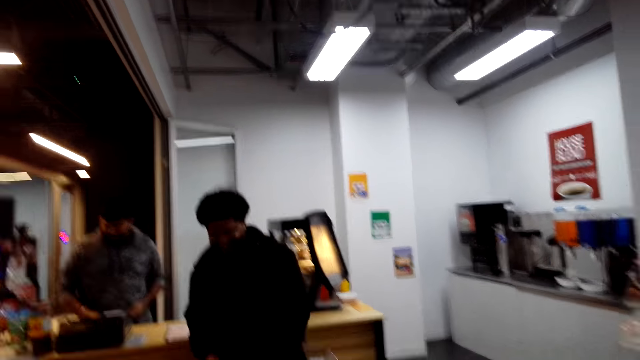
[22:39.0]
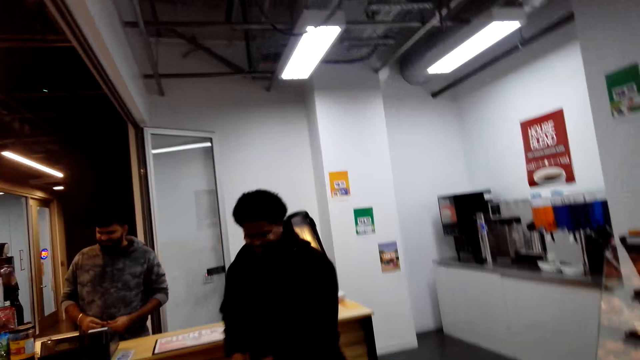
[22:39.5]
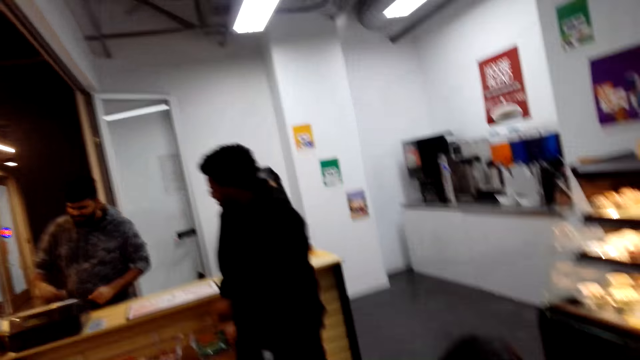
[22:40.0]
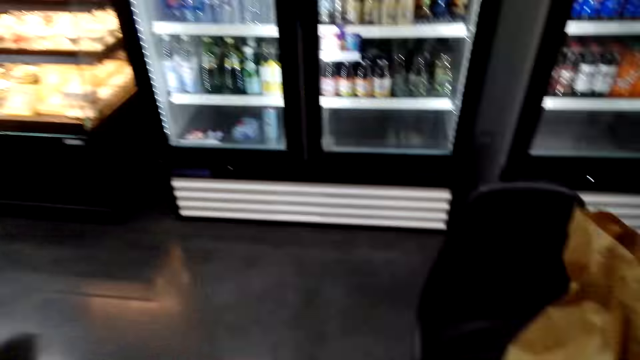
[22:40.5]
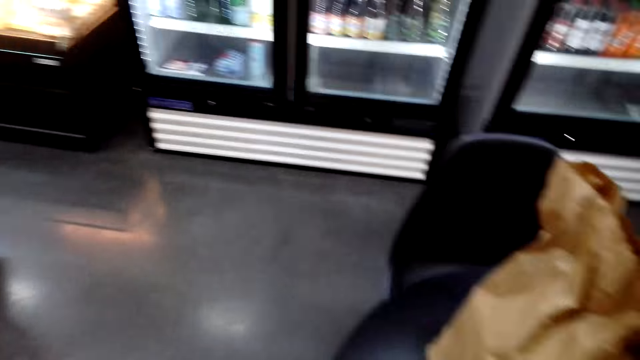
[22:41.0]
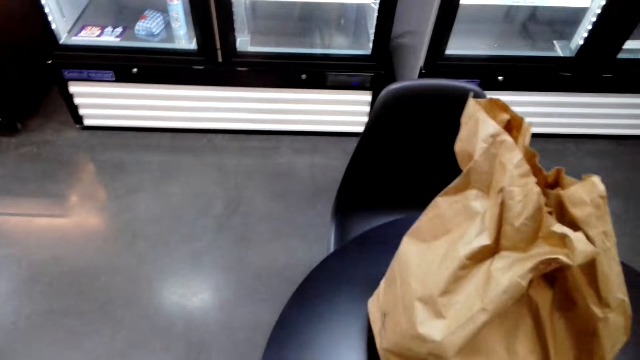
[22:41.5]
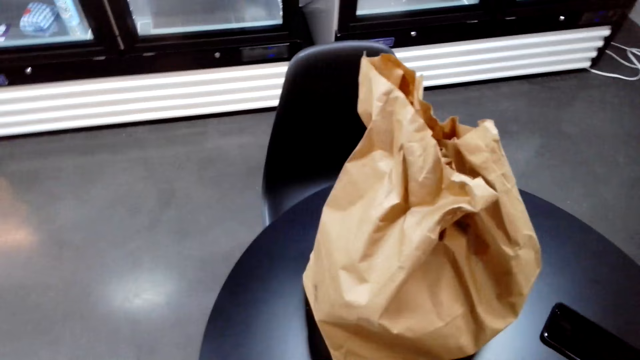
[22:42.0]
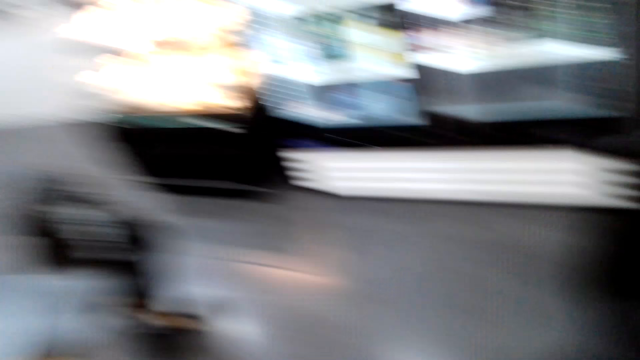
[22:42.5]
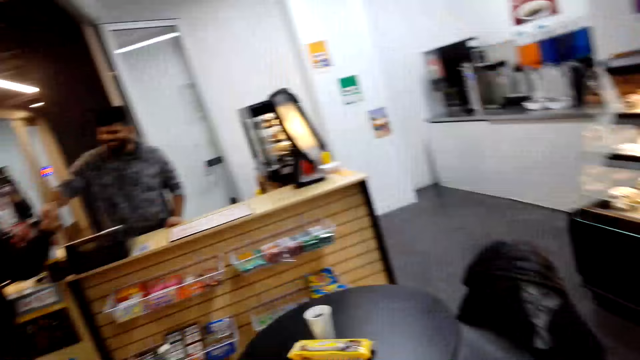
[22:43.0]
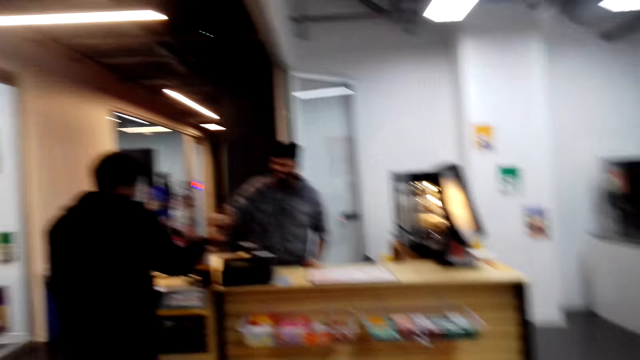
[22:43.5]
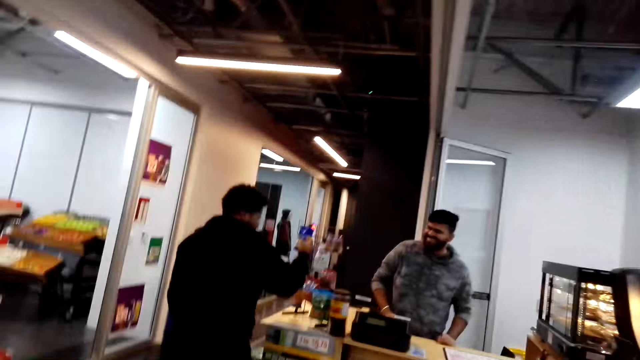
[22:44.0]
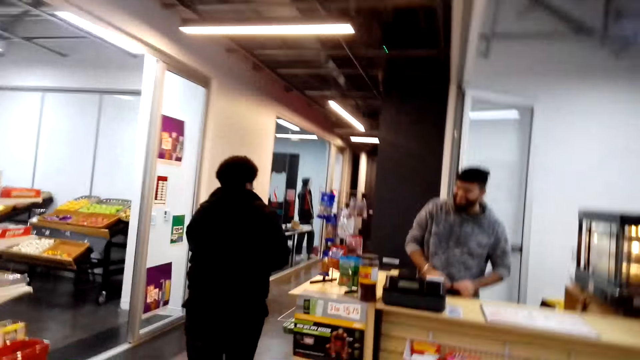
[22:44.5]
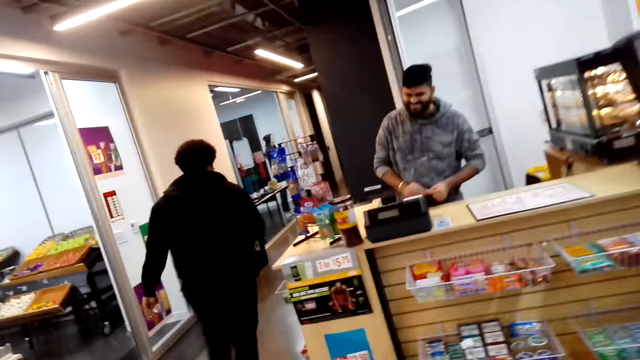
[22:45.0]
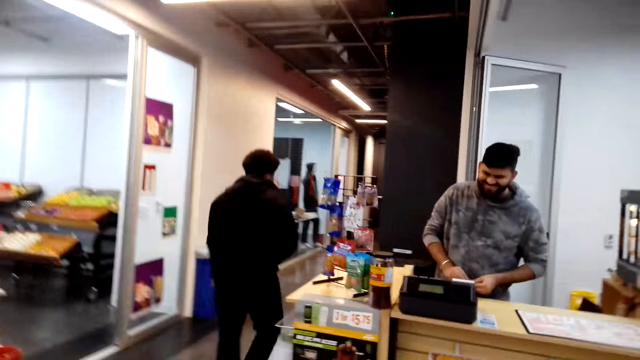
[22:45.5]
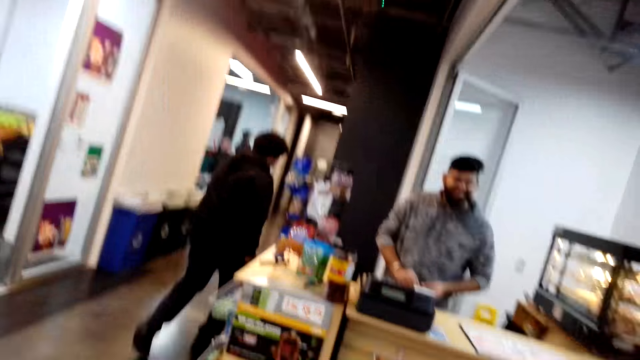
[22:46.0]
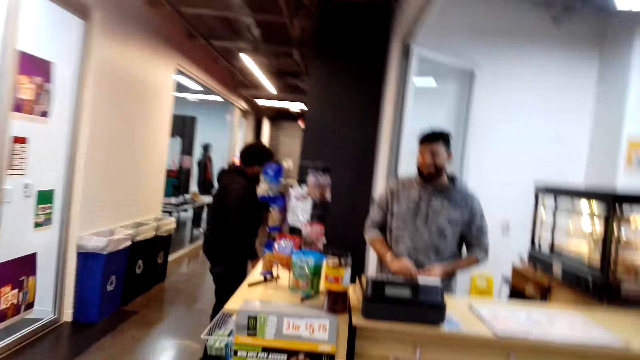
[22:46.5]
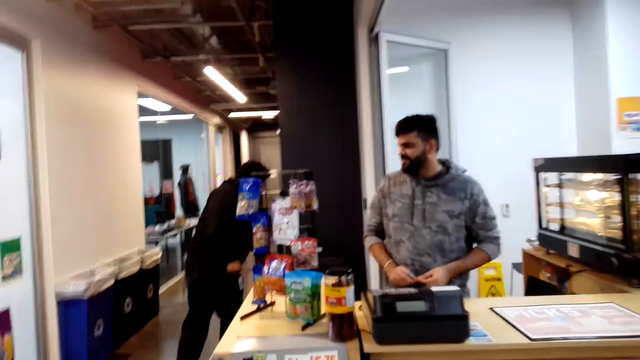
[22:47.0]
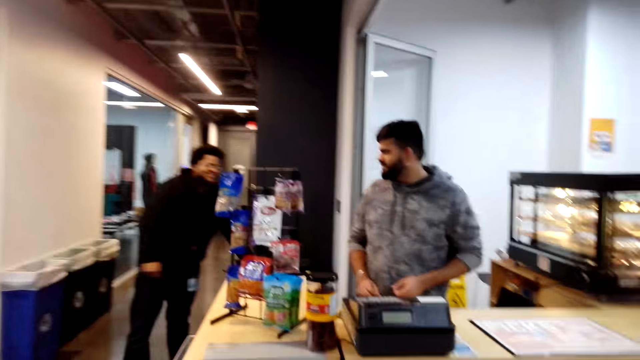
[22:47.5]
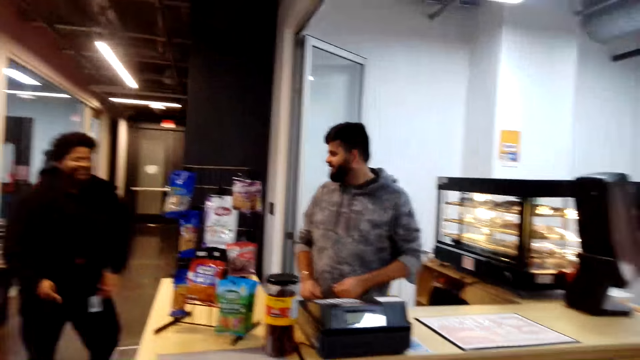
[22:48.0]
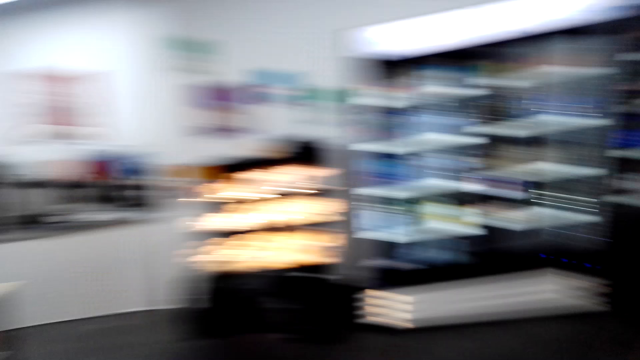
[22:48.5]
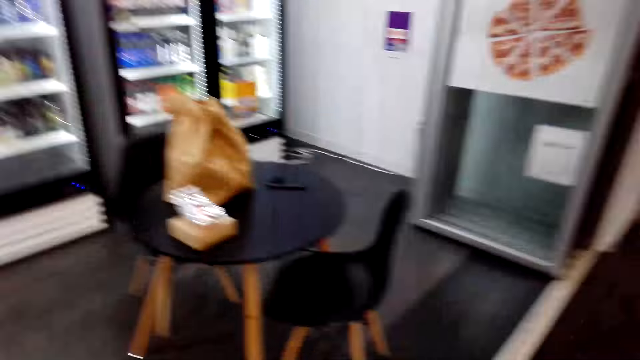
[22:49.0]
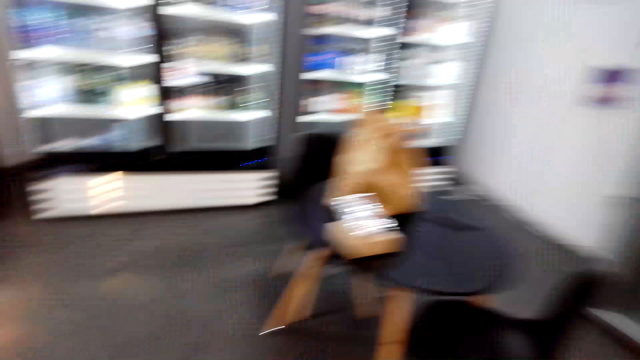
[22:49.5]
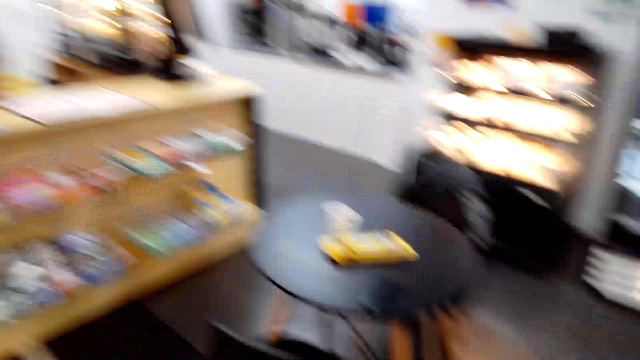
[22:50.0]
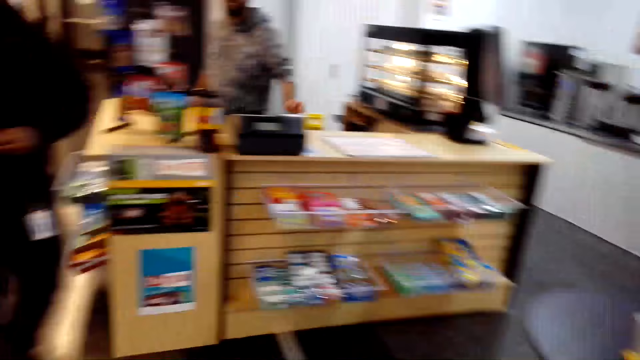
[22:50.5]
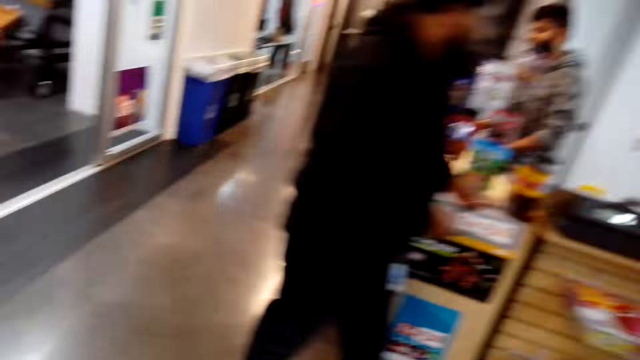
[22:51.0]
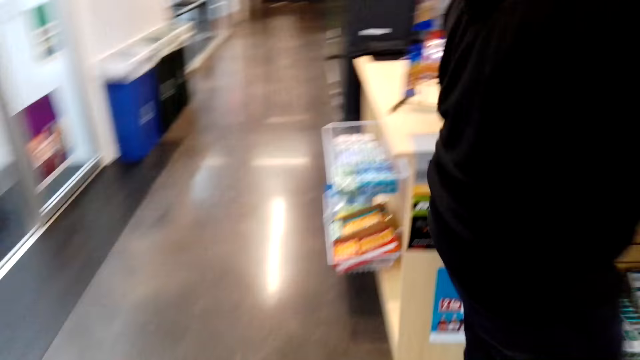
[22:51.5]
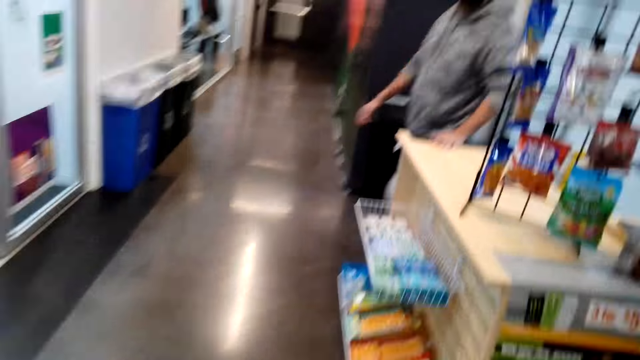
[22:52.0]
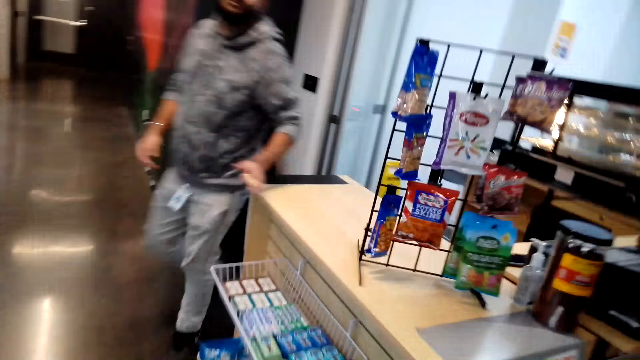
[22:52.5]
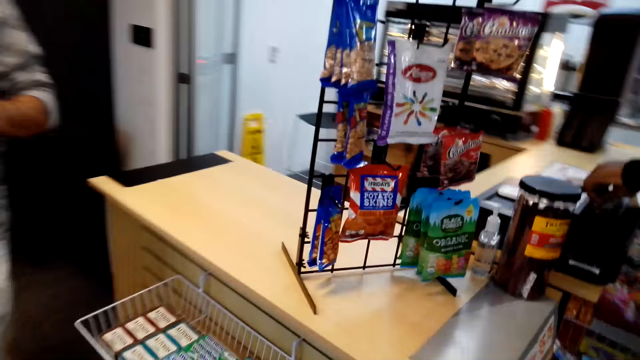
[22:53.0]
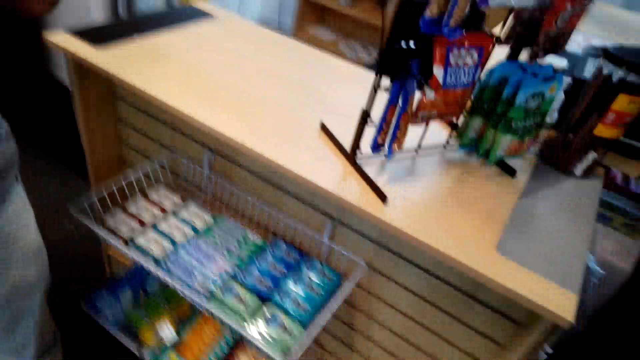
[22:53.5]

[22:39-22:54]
The camera wearer looks around. They stop walking. A cashier talks to a man. The man talks to the cashier. The camera wearer looks around. The man walks. The cashier walks.

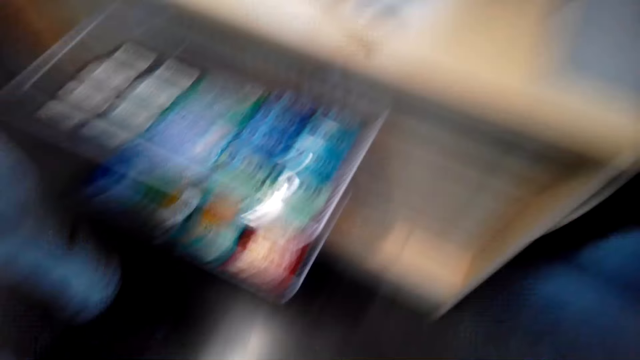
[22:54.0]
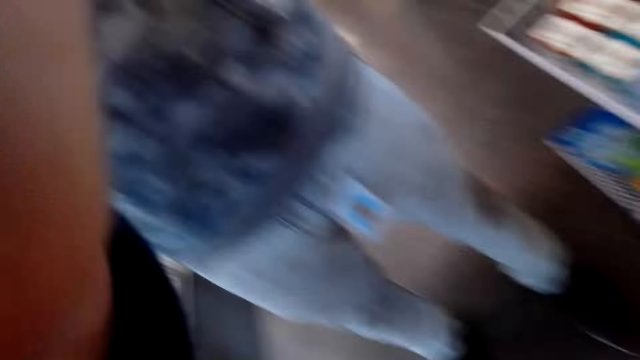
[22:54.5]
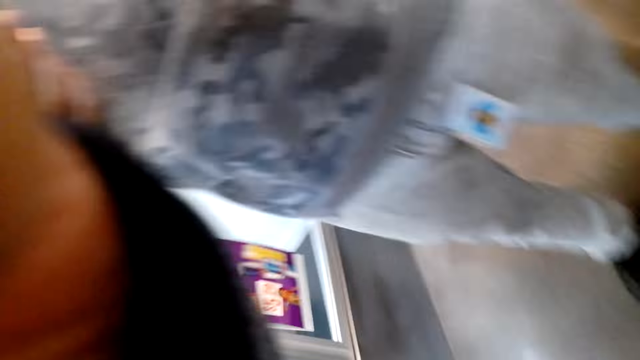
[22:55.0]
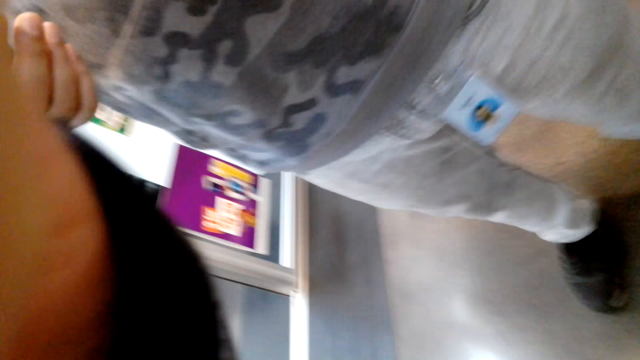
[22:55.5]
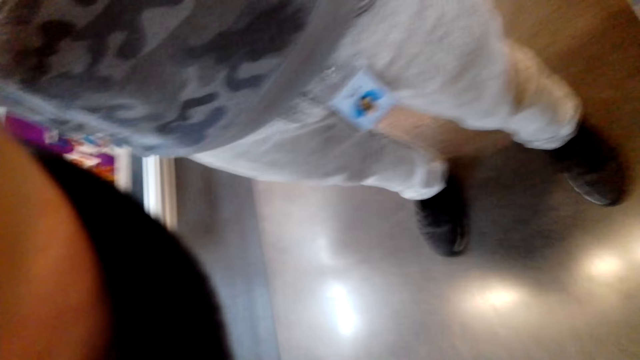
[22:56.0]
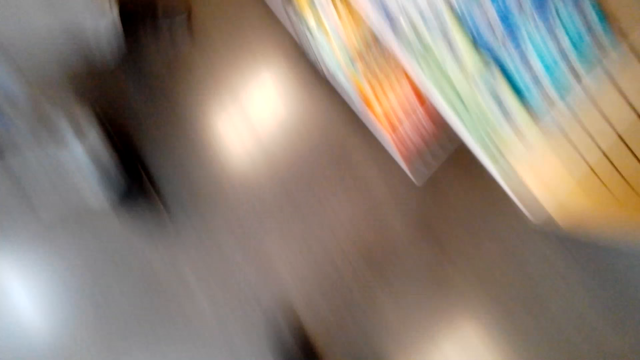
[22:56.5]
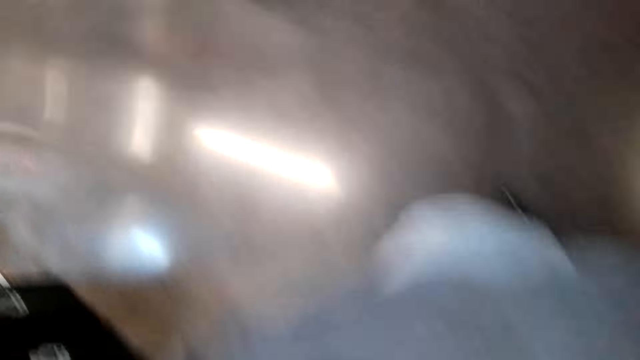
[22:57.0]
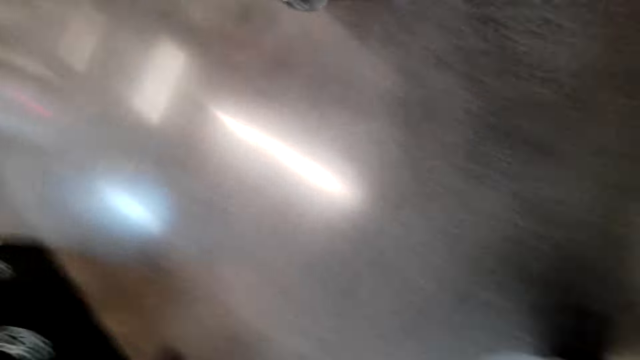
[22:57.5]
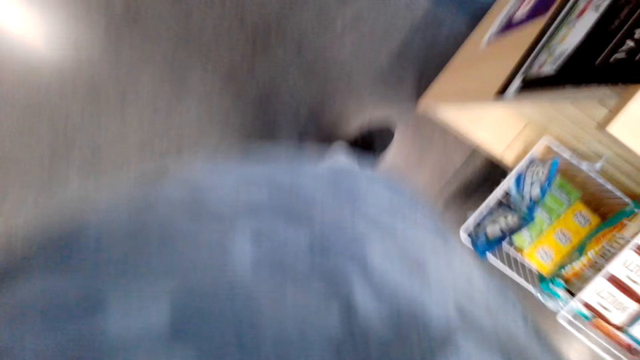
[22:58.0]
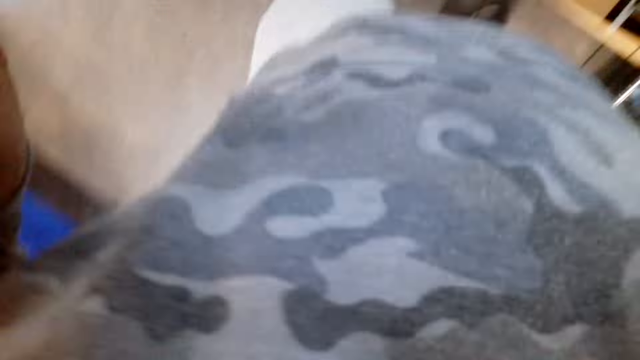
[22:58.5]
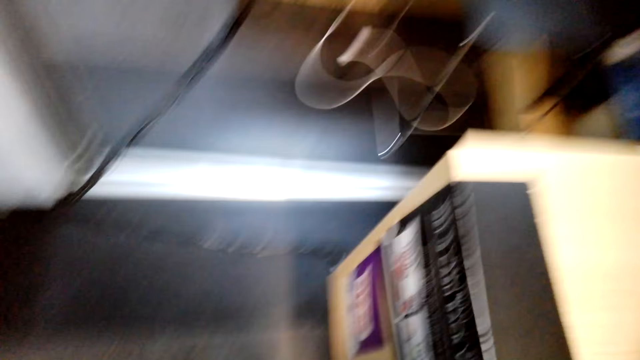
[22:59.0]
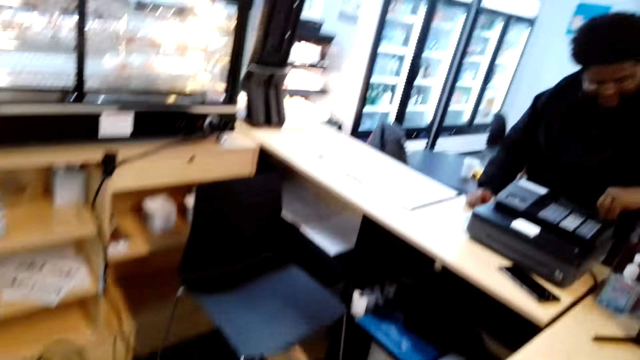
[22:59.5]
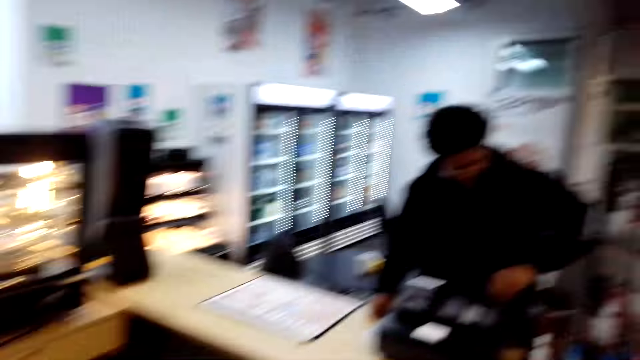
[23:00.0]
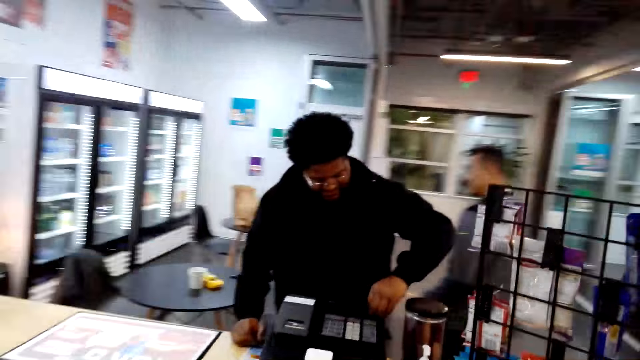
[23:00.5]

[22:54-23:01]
The camera wearer removes the camera. A man talks to the camera wearer. The camera wearer walks. Another man talks to the camera wearer. The camera wearer talks to the first man. The first man touches the sale machine with the left hand and walks.
